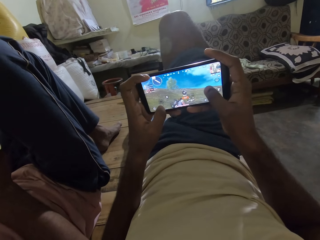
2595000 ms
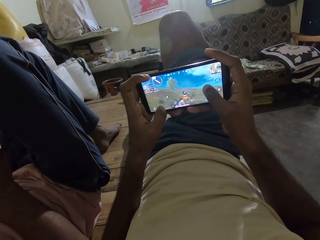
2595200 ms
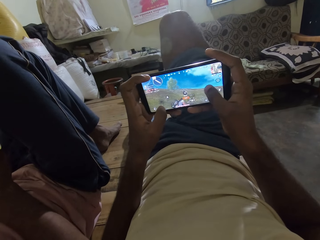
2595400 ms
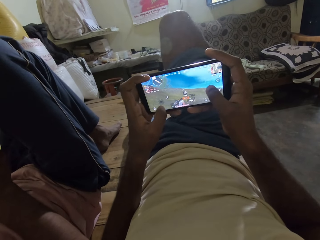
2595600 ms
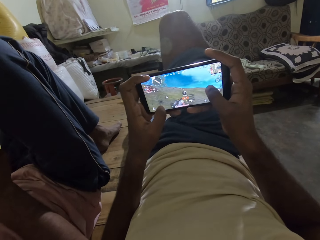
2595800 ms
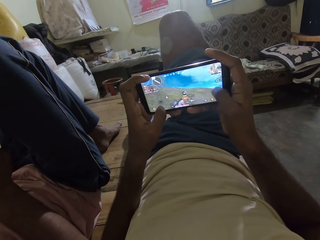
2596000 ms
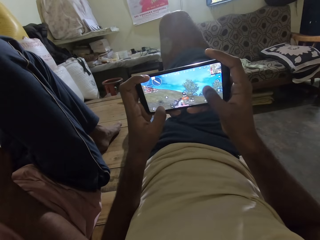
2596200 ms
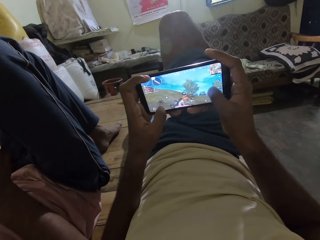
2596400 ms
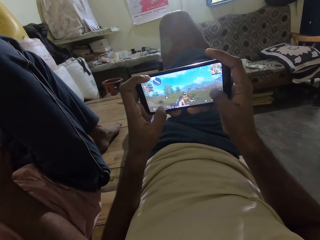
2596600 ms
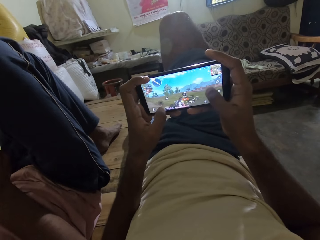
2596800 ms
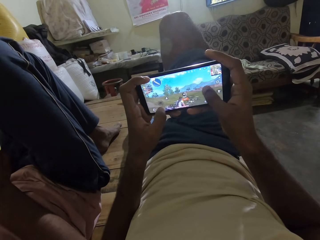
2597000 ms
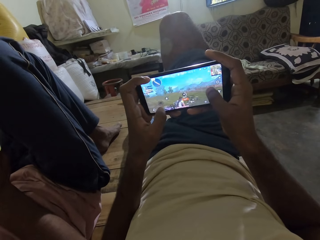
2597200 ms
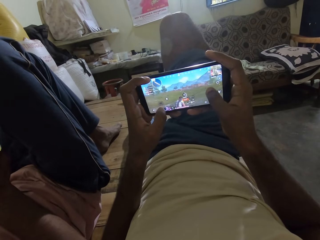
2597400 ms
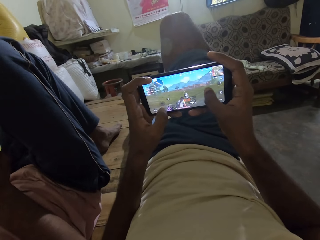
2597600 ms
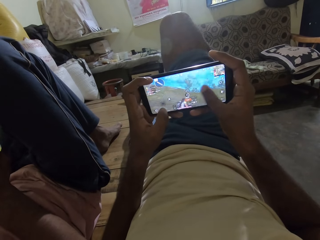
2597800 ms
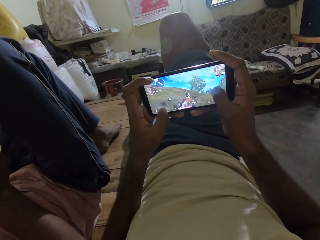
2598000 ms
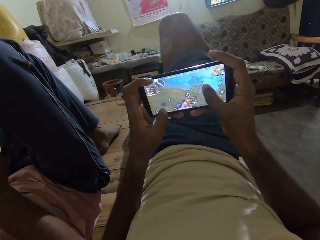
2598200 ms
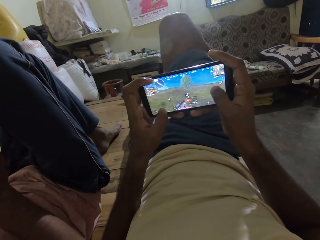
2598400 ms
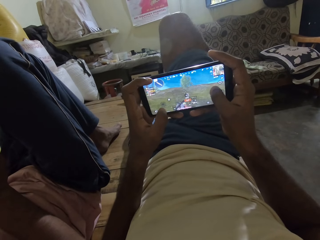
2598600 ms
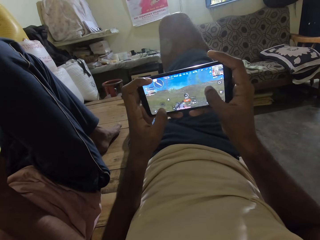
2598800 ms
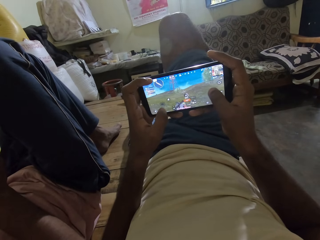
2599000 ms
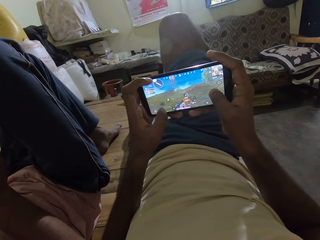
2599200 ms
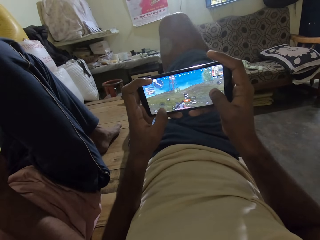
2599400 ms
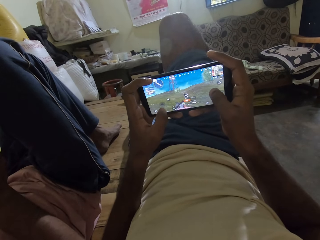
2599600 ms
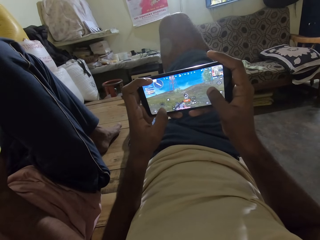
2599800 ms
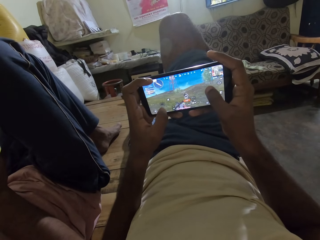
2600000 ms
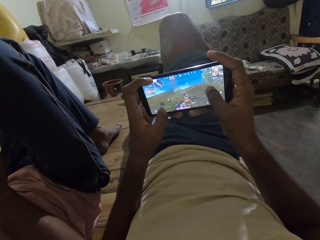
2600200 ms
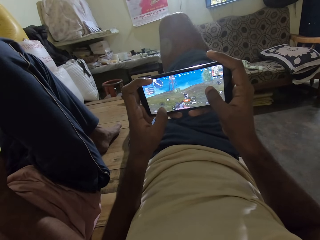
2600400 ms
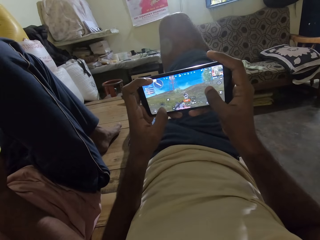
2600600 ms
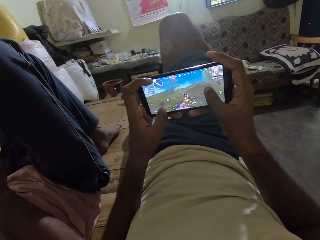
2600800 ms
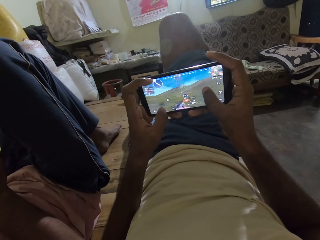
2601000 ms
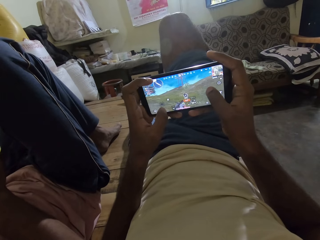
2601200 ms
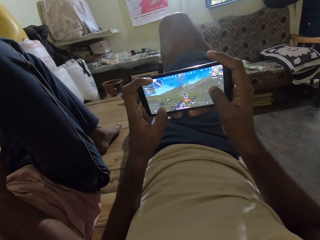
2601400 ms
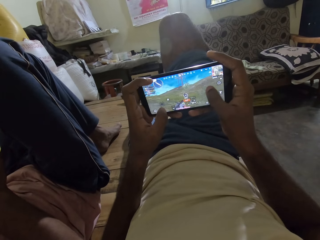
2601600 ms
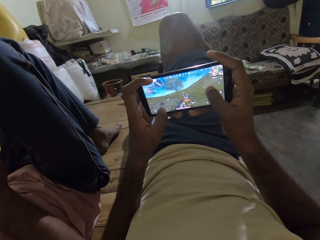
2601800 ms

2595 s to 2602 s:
The camera wearer interacts with the man.

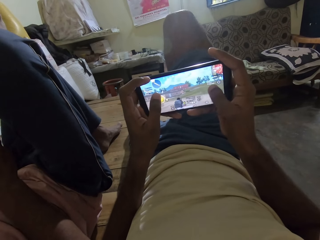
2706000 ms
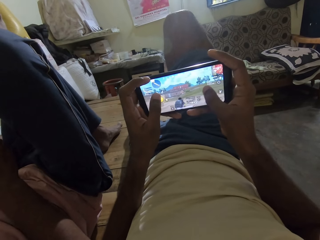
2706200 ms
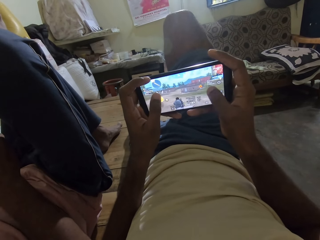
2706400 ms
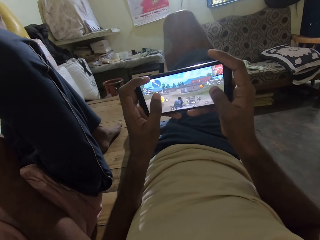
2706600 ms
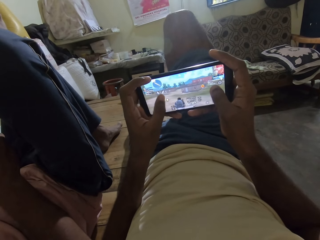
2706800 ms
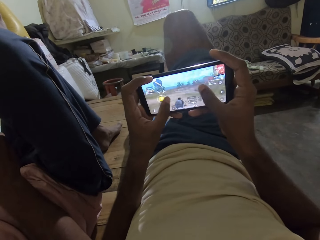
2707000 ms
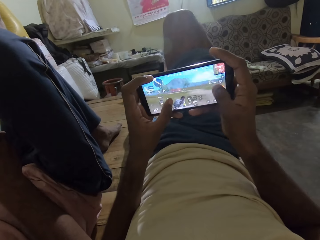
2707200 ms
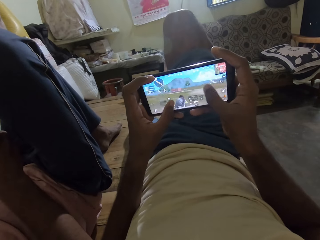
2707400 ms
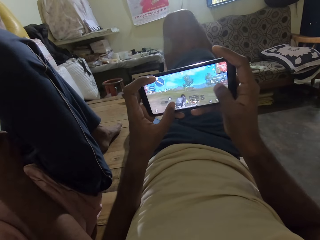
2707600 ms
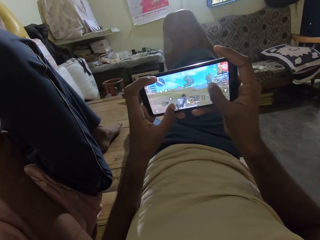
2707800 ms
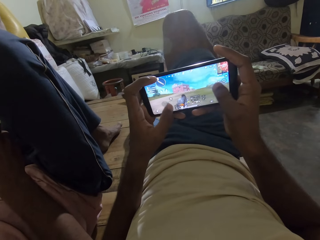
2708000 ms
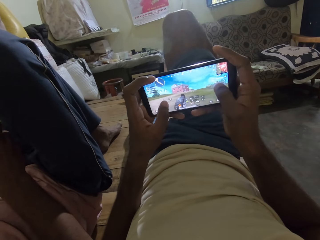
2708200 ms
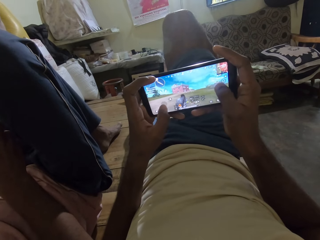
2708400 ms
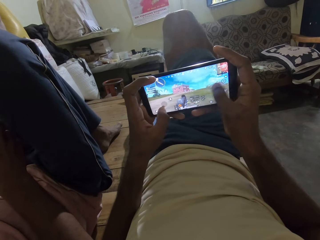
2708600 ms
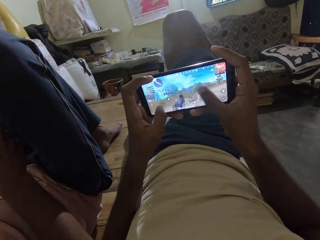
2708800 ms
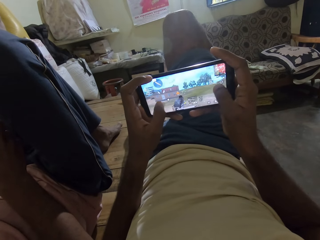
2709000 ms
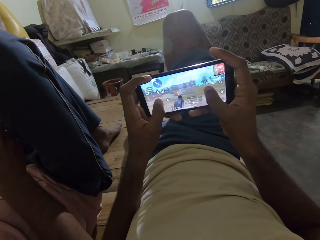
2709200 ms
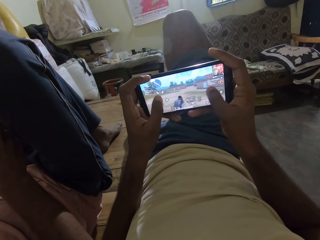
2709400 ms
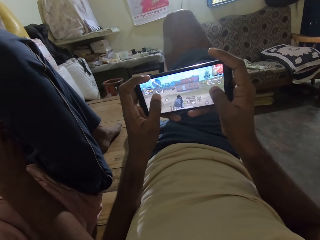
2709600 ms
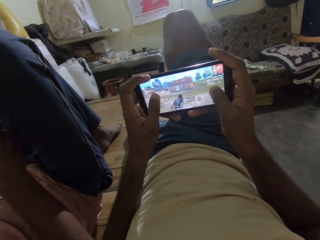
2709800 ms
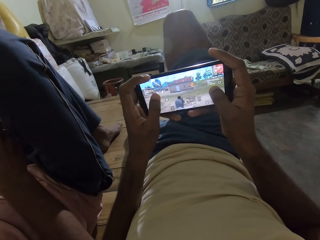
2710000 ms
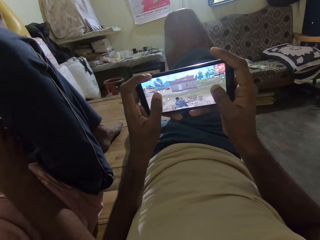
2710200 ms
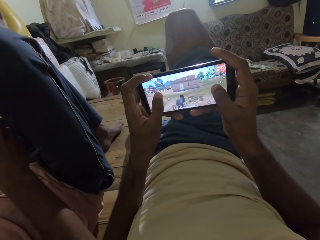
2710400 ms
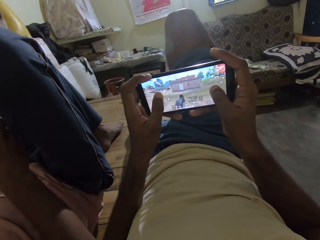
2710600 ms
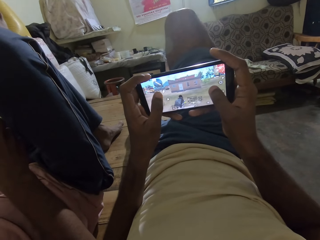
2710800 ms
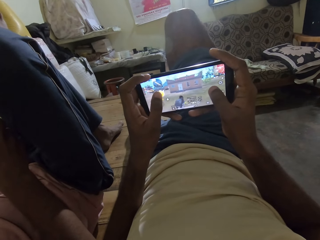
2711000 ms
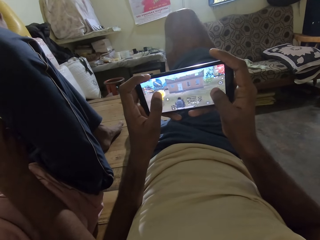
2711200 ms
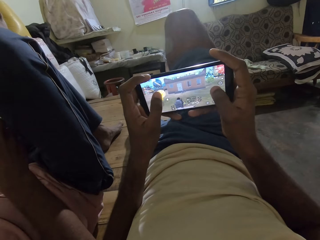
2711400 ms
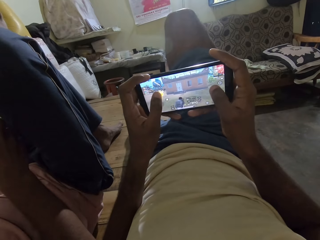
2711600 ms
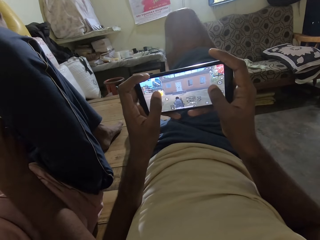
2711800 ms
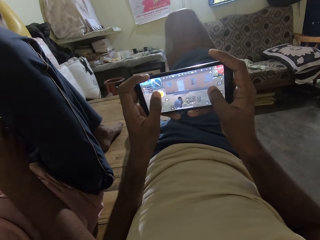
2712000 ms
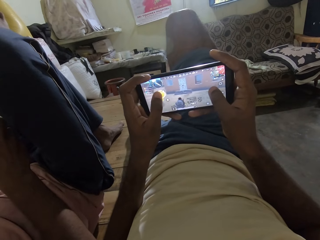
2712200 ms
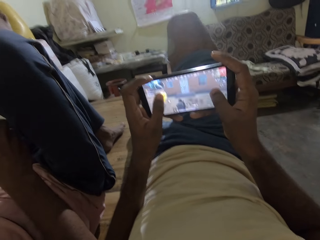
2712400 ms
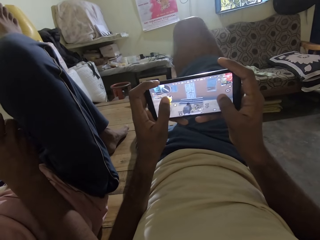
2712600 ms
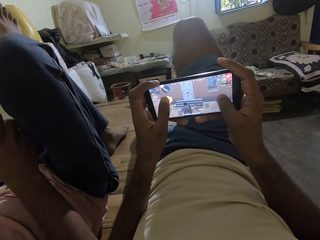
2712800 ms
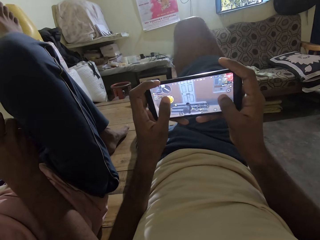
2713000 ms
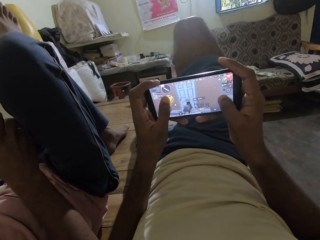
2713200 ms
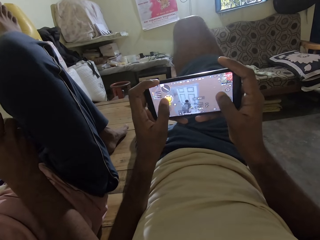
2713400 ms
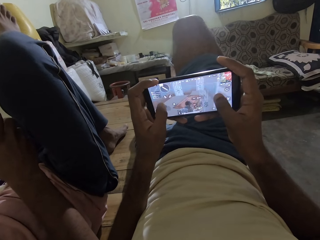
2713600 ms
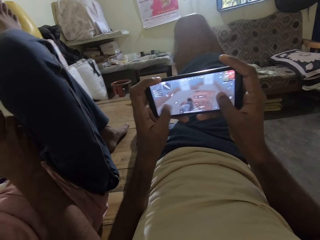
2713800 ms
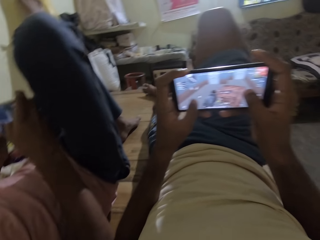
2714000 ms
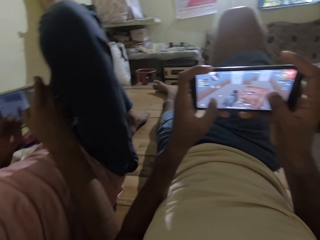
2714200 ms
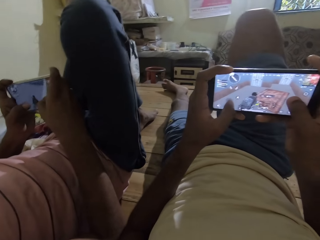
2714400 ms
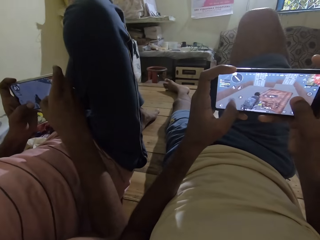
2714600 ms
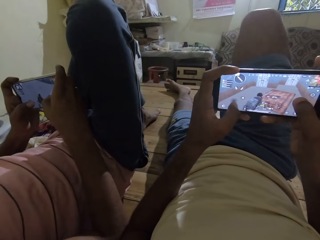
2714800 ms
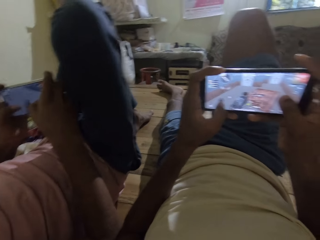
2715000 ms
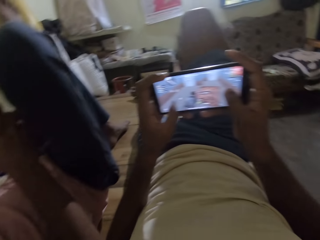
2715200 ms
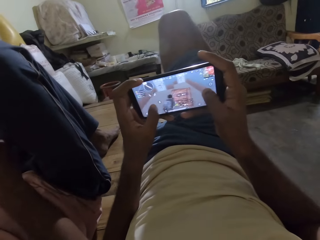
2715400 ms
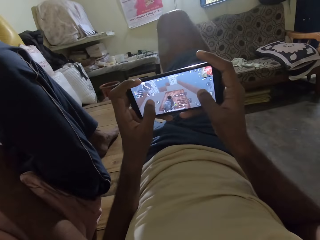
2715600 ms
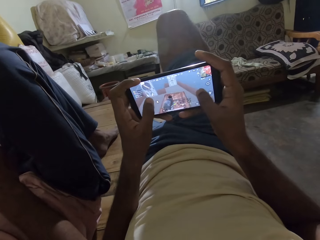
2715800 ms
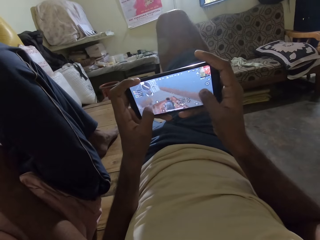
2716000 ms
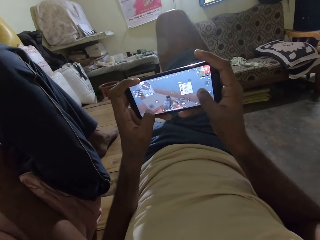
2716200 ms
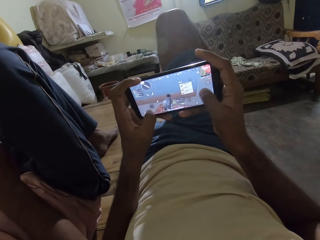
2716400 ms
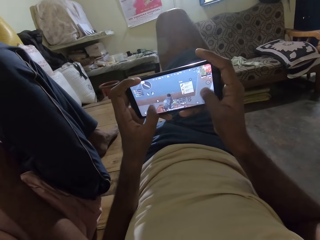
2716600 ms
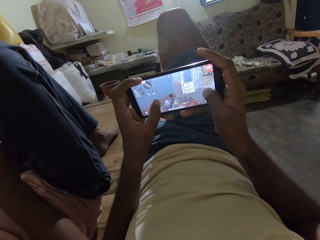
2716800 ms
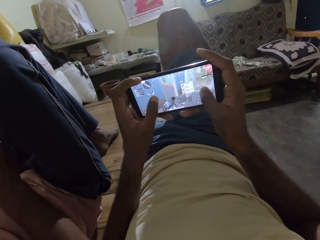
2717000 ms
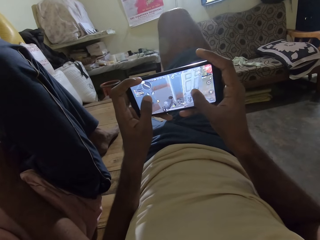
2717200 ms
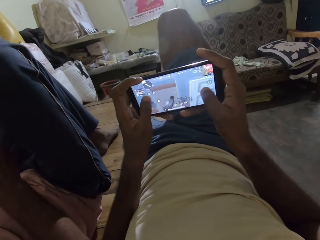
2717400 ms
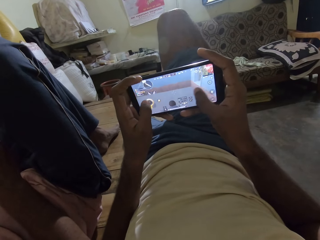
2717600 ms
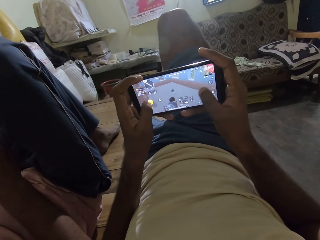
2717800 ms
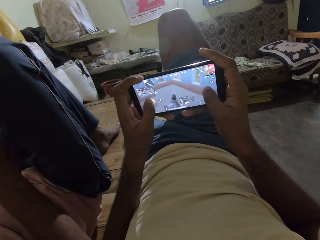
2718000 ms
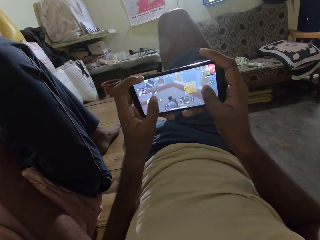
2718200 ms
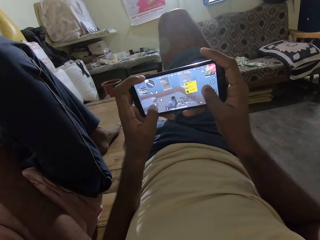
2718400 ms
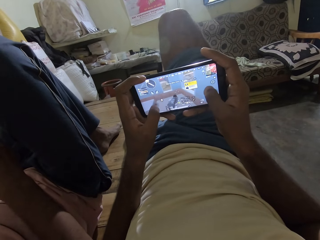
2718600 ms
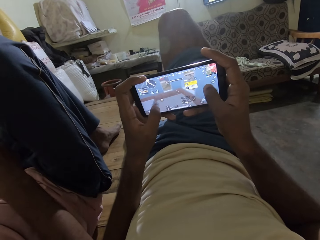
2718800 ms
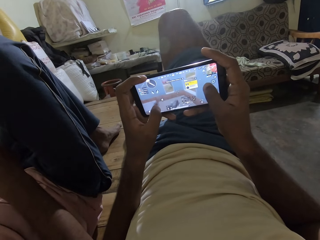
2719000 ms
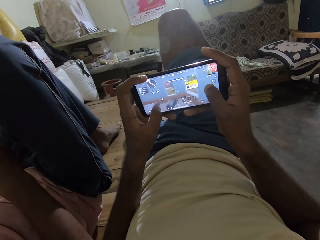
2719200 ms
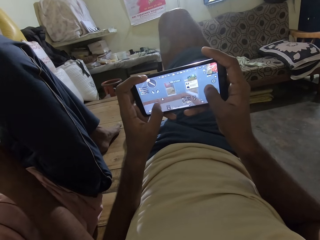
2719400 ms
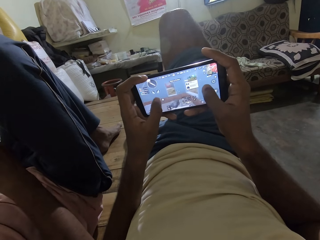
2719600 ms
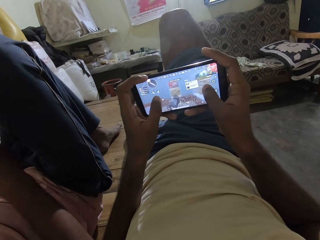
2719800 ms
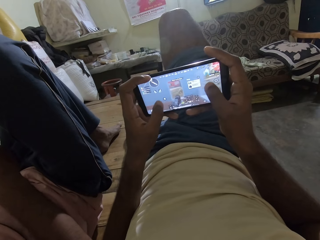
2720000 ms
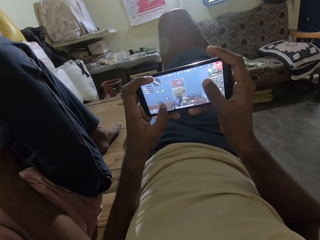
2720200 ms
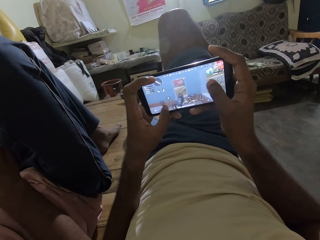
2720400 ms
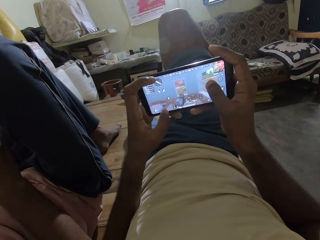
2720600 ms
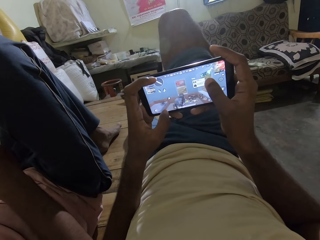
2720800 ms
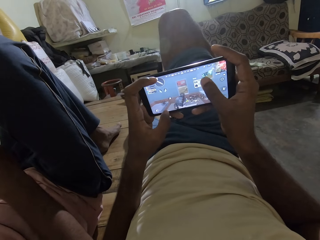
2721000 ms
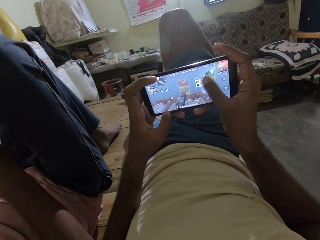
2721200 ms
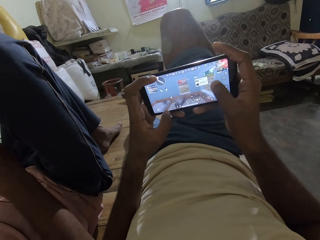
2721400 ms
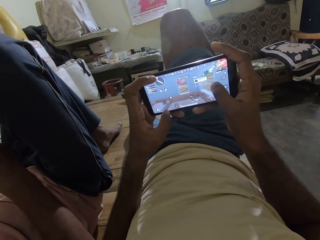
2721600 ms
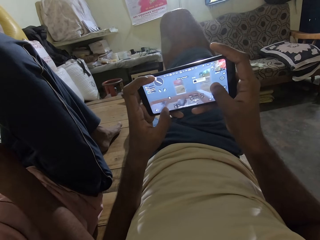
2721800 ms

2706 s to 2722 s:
The camera wearer interacts with the man. They look around and play a game on the phone.
